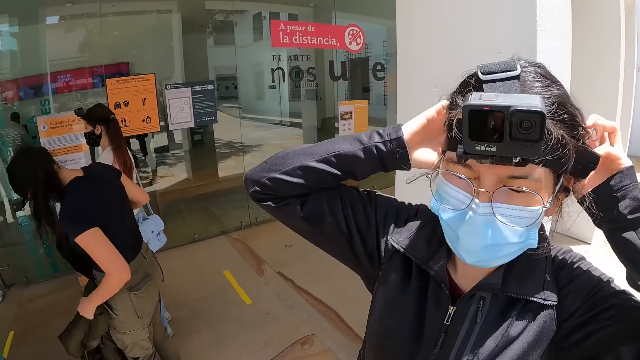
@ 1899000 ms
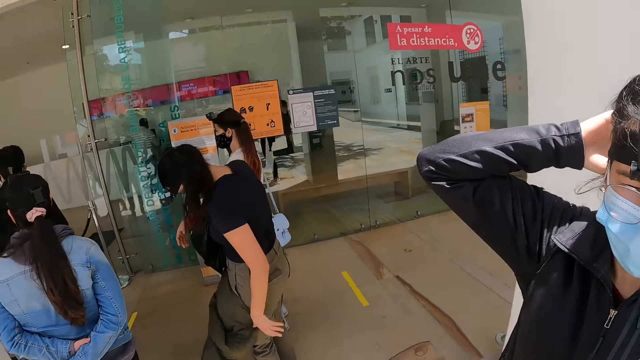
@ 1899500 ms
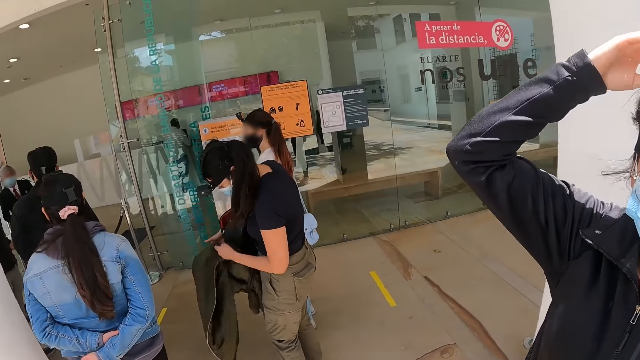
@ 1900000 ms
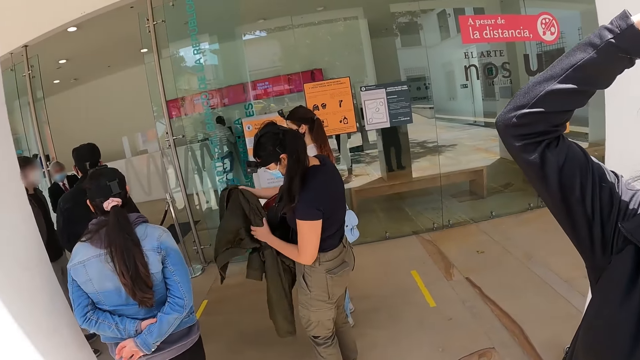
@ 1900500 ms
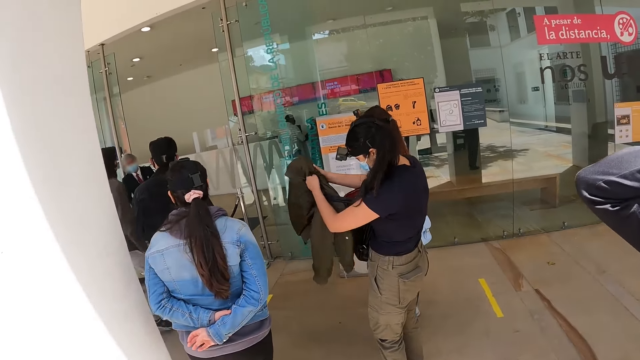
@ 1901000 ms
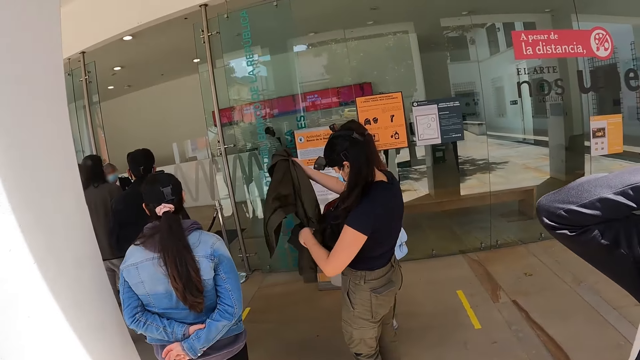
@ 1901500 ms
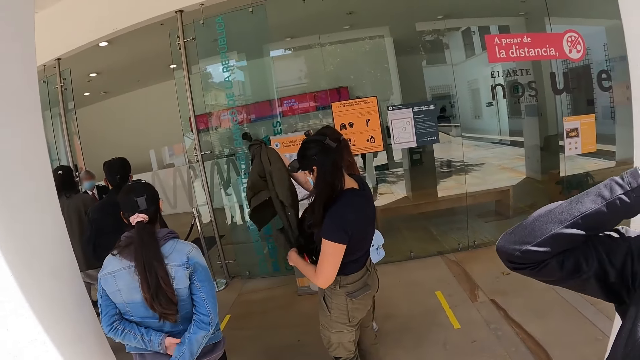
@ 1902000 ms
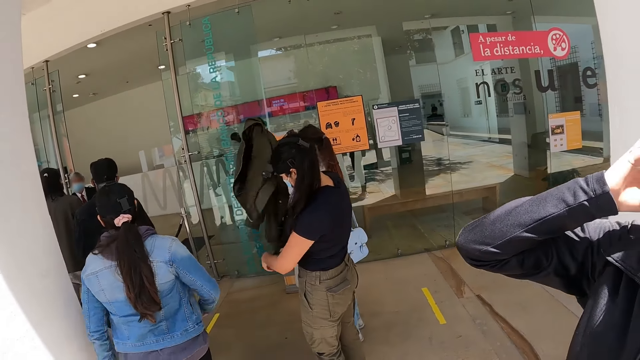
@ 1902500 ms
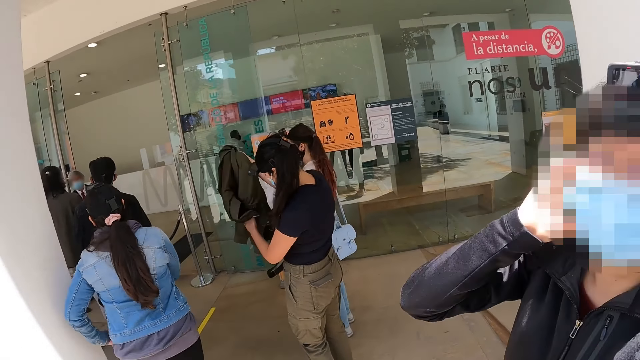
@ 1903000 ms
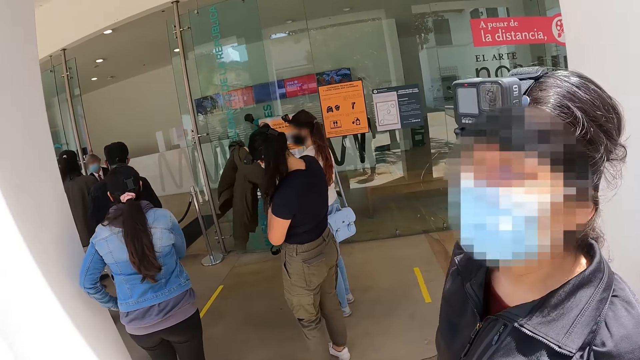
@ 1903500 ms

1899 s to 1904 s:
A person adjusts the camera.

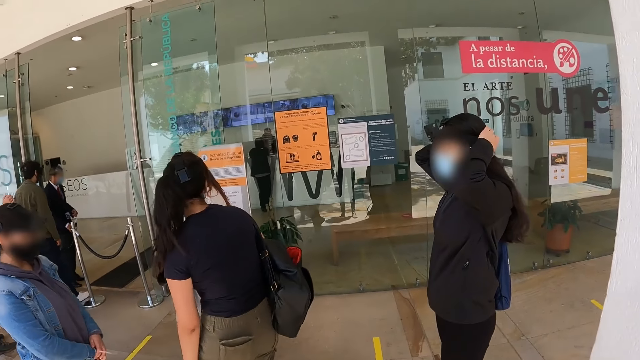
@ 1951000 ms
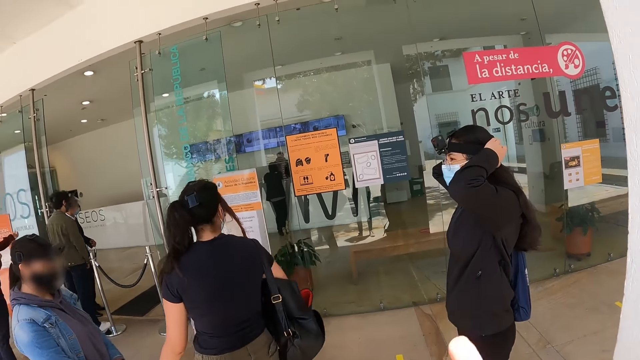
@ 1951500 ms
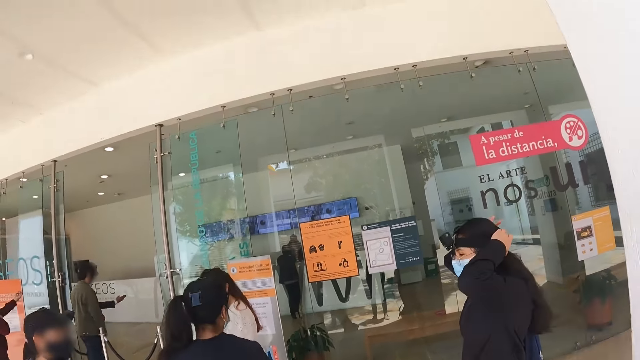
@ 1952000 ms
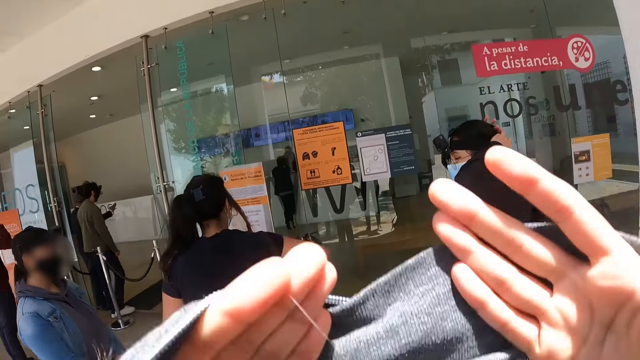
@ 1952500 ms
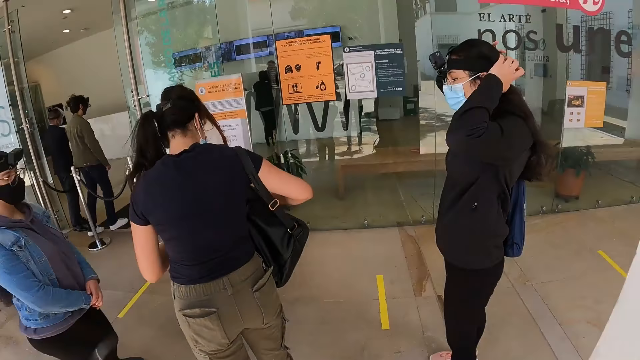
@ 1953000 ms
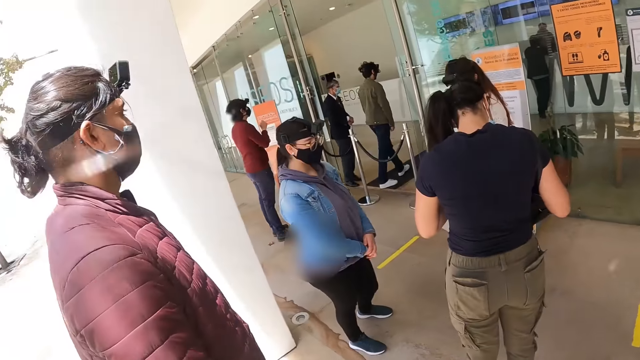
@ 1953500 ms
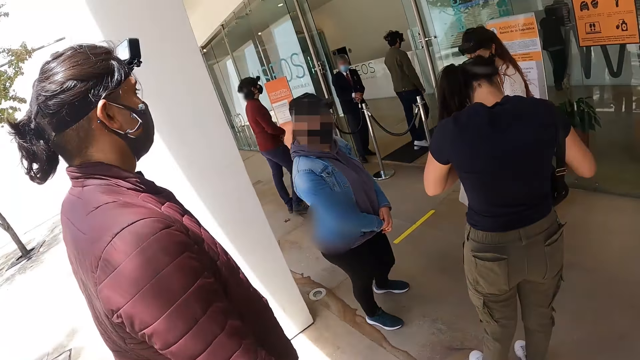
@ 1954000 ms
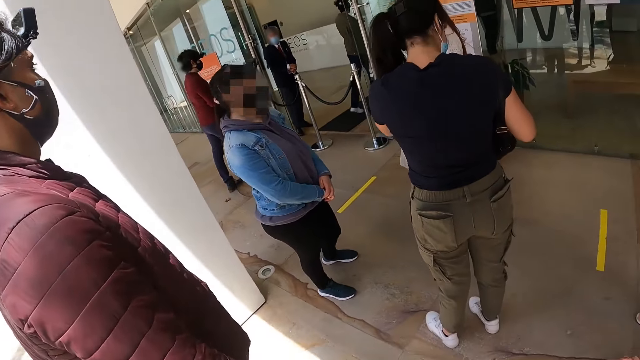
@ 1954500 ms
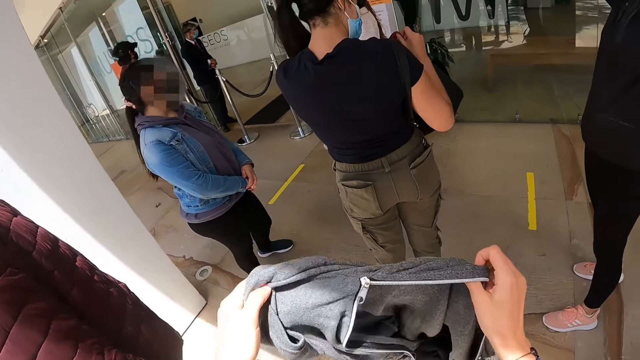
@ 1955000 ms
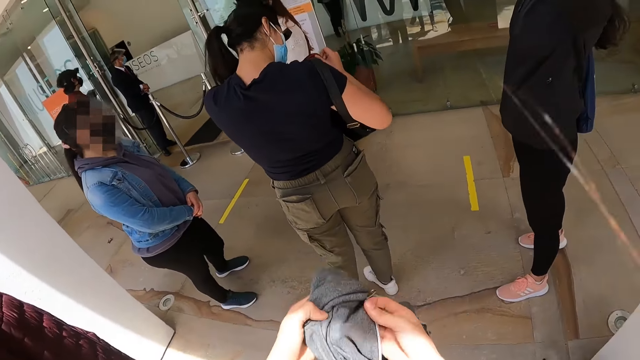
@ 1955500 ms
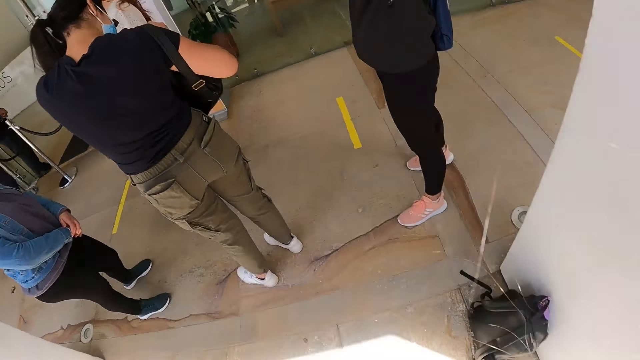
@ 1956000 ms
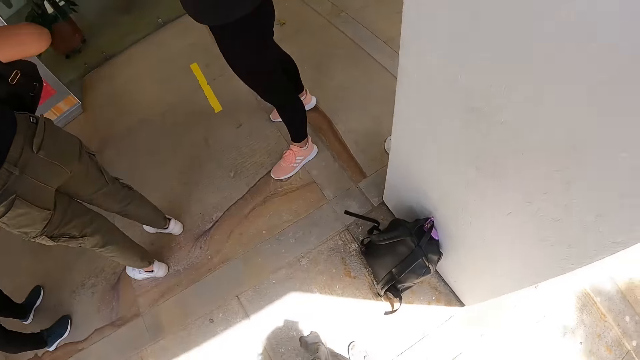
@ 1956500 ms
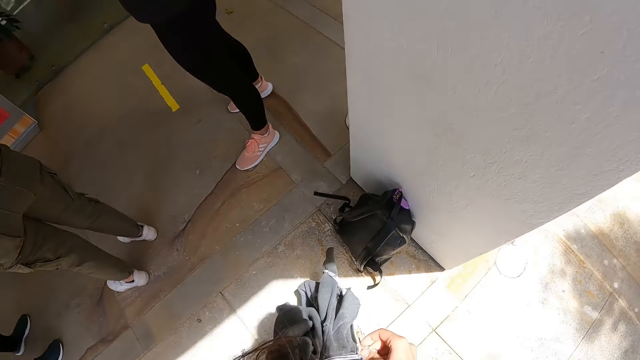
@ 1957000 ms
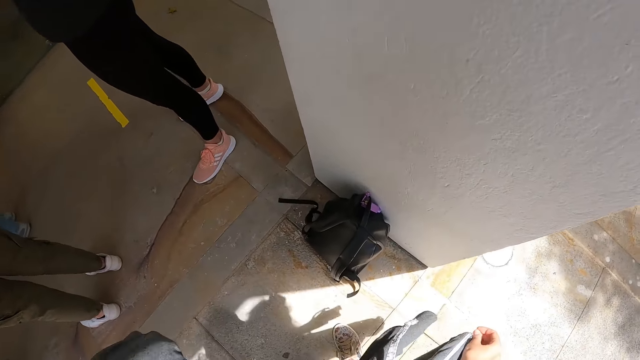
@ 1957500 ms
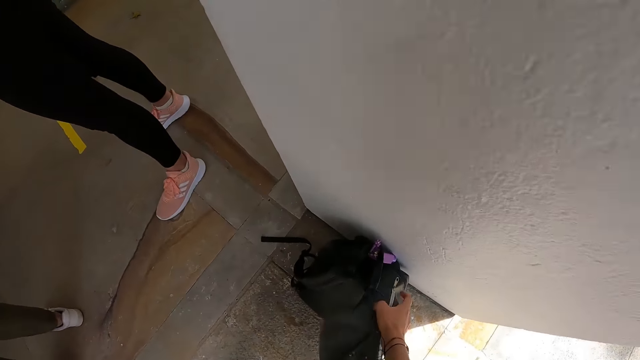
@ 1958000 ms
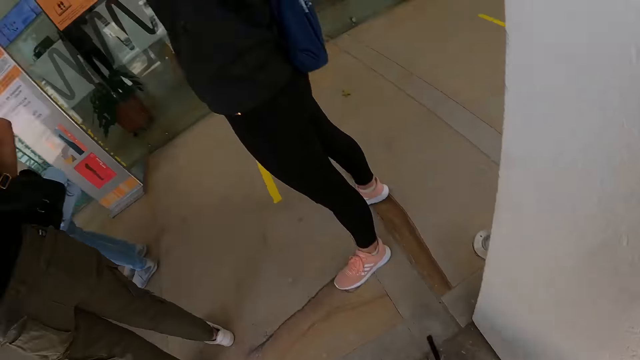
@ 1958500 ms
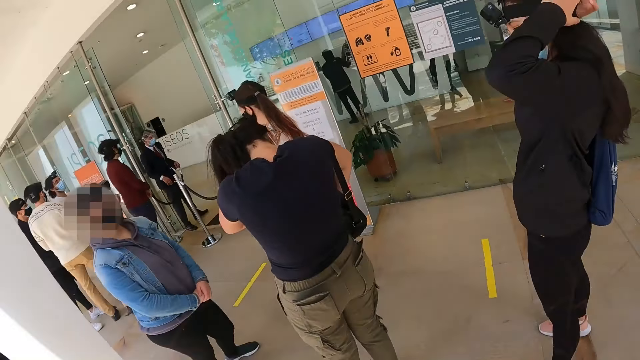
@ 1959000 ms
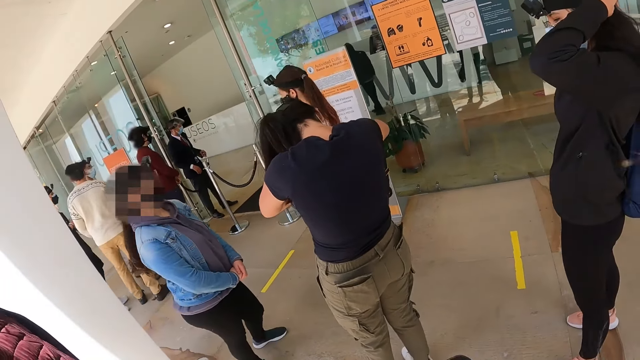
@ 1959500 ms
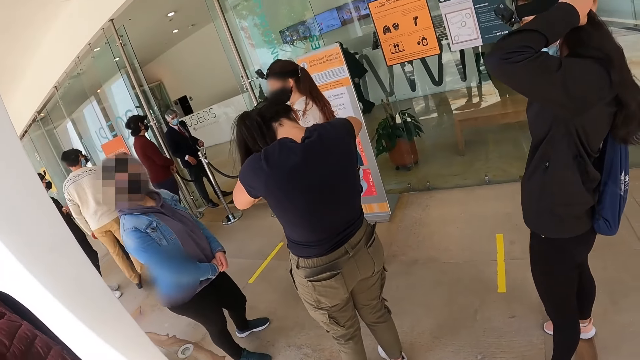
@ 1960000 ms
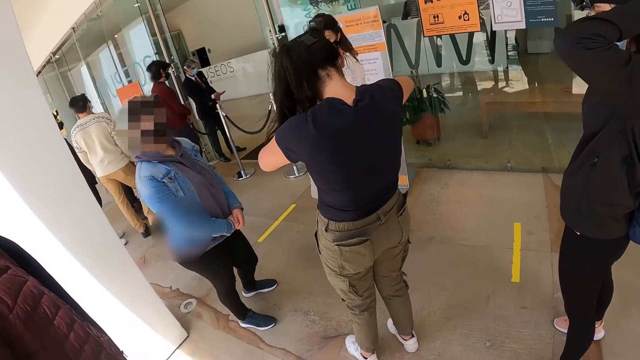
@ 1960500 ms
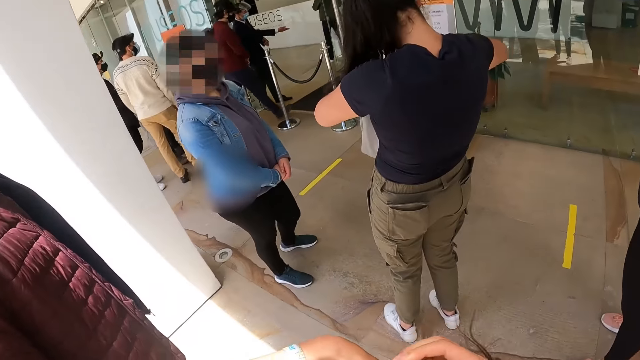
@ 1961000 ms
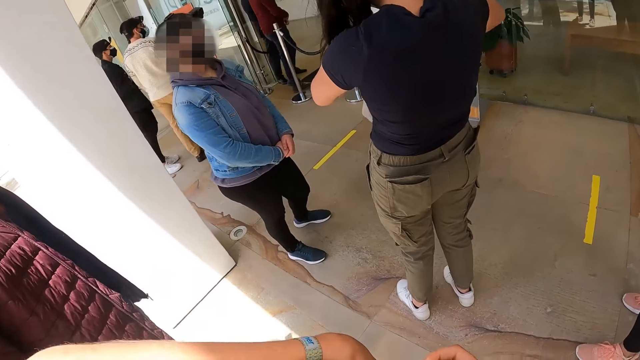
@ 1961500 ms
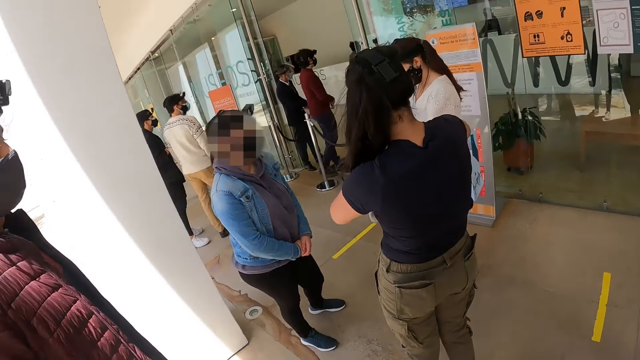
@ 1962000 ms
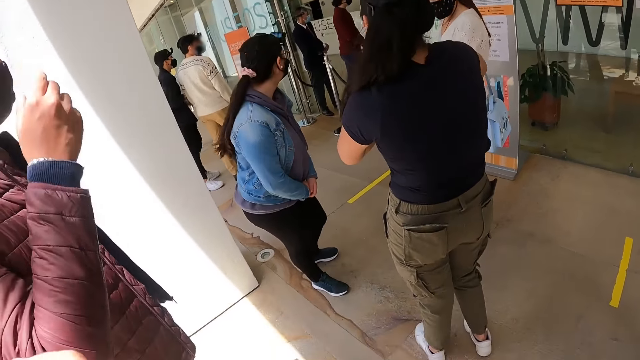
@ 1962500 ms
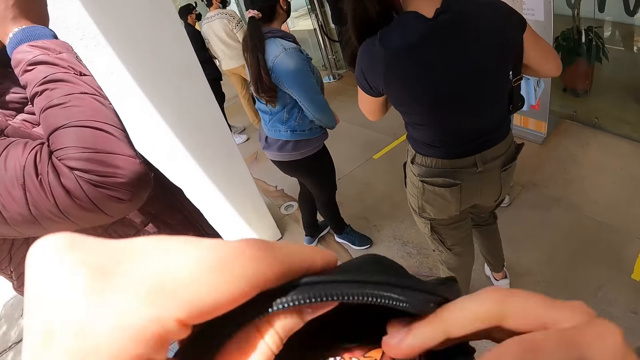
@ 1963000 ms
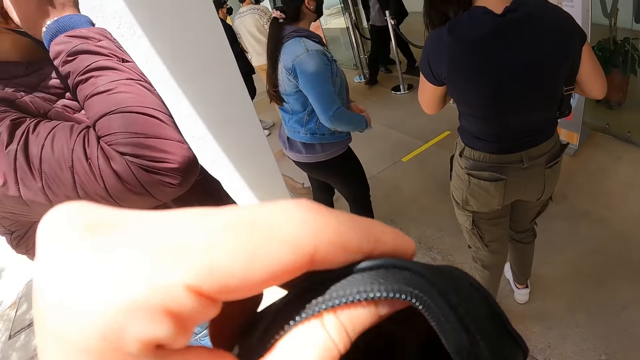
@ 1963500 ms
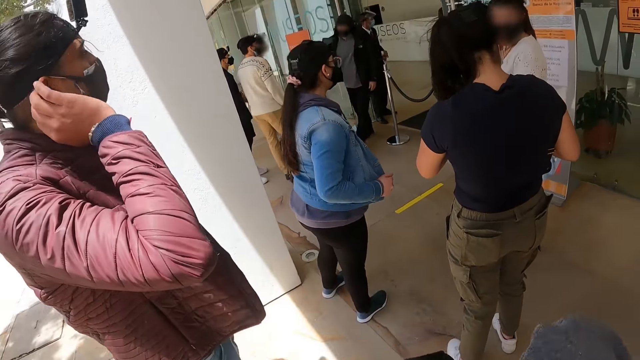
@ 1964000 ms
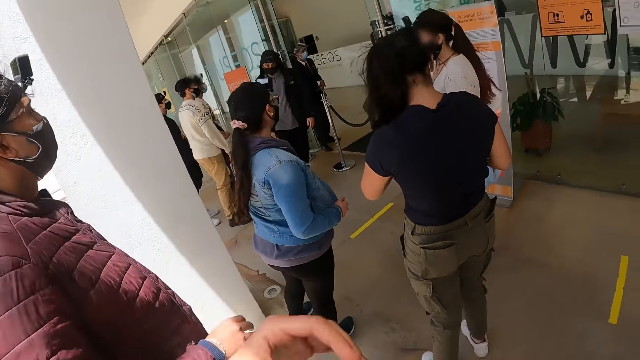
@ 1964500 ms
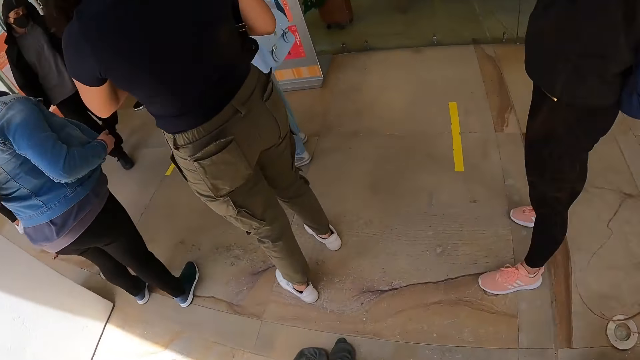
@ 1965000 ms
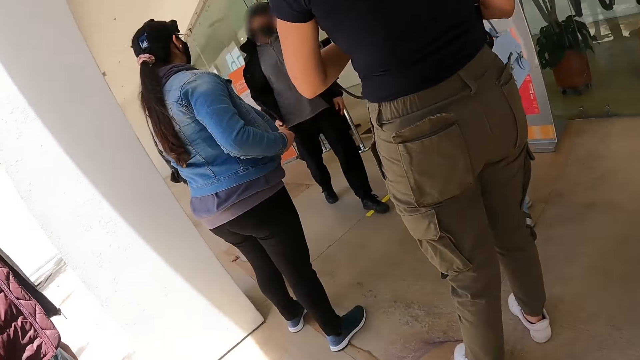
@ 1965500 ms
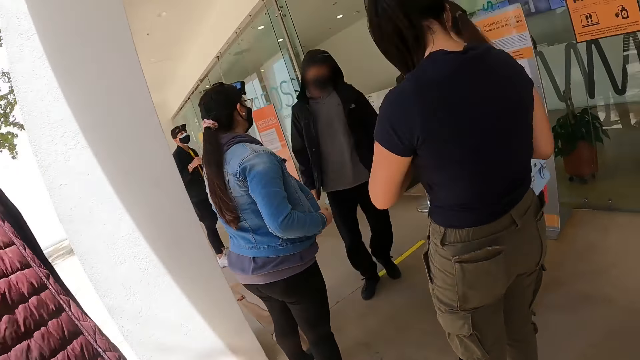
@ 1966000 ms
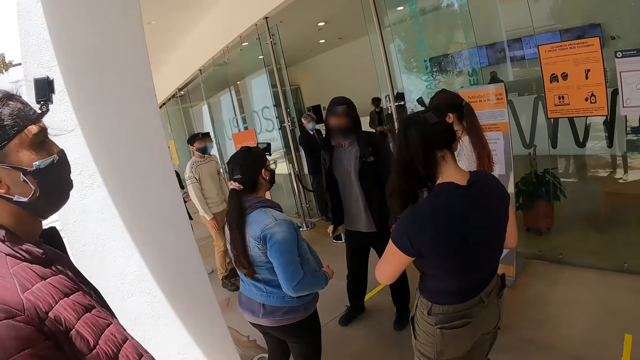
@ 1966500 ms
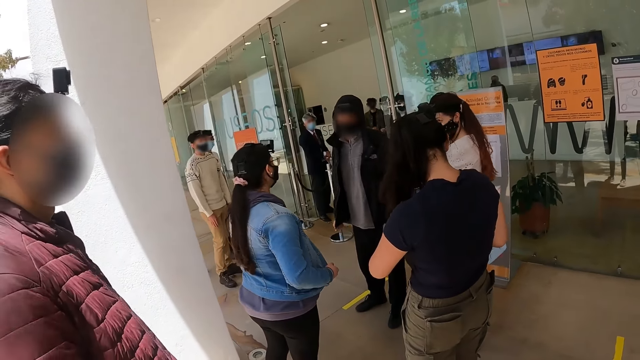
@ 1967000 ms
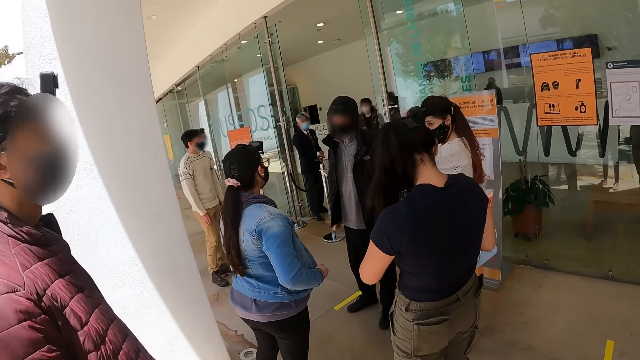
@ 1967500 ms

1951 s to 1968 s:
The camera wearer adjusts a sweater. They look around in the compound. They adjust the sweater. They pick a bag down. They look around in the compound. They search in the bag. They look around in the compound.
